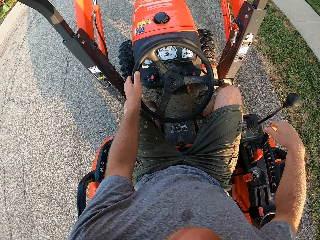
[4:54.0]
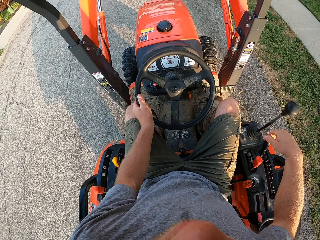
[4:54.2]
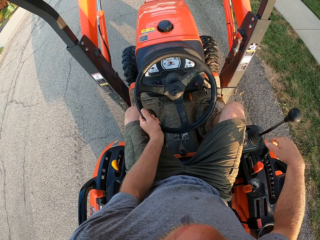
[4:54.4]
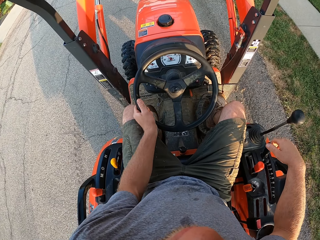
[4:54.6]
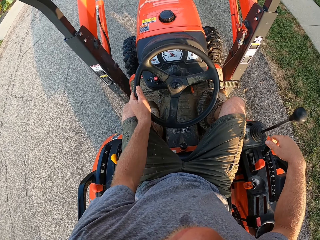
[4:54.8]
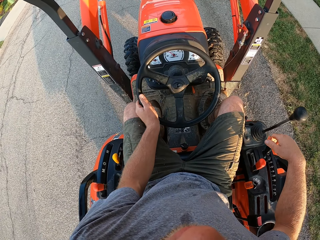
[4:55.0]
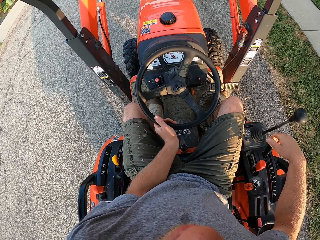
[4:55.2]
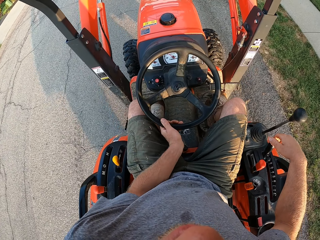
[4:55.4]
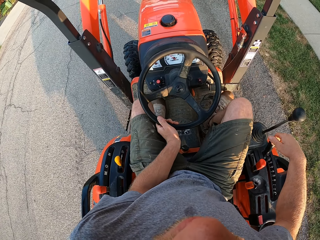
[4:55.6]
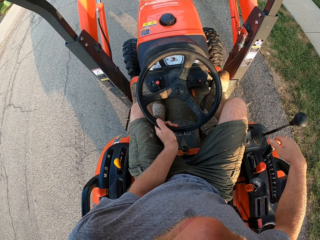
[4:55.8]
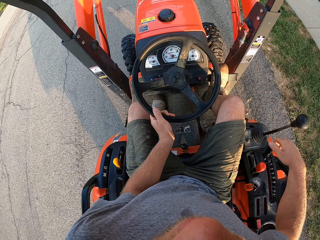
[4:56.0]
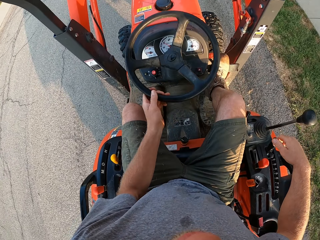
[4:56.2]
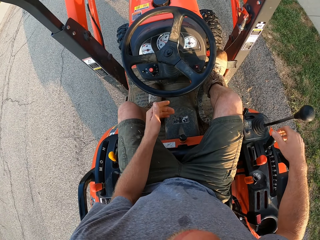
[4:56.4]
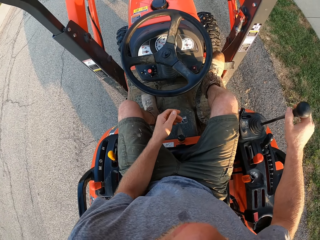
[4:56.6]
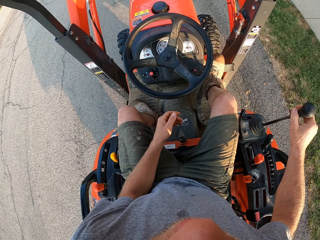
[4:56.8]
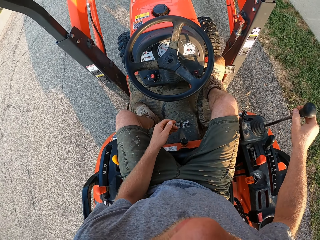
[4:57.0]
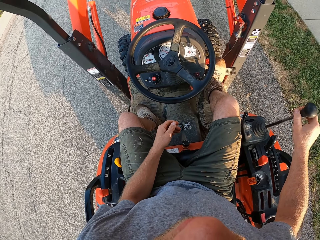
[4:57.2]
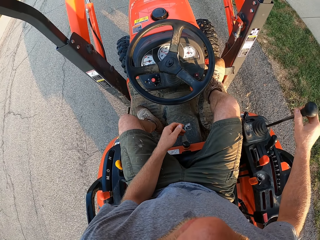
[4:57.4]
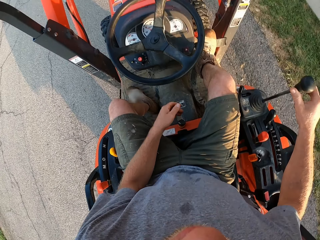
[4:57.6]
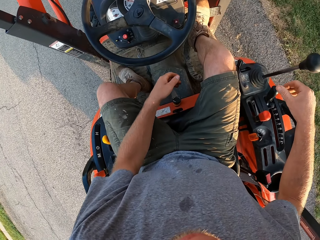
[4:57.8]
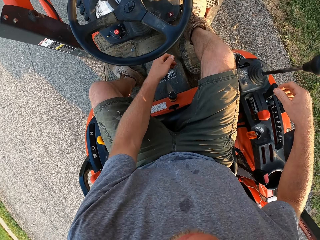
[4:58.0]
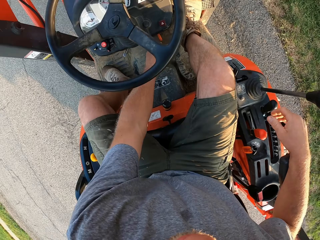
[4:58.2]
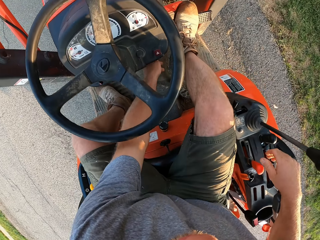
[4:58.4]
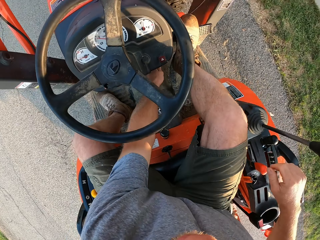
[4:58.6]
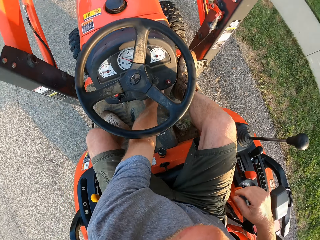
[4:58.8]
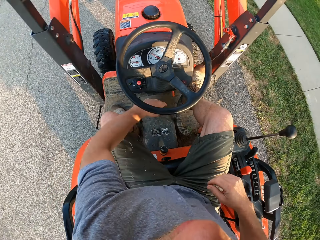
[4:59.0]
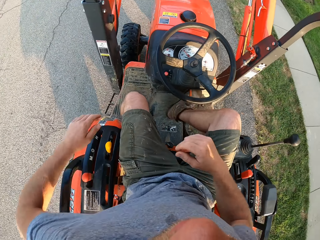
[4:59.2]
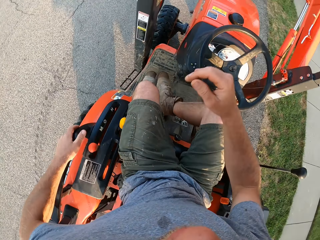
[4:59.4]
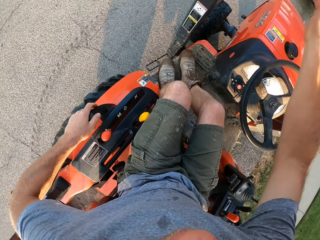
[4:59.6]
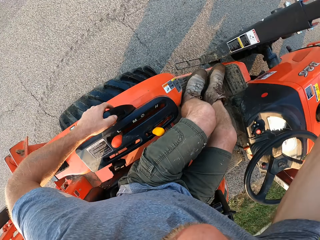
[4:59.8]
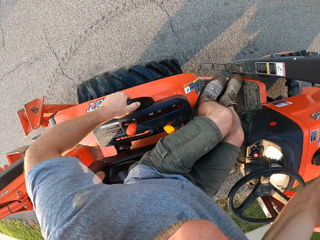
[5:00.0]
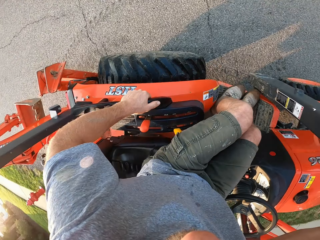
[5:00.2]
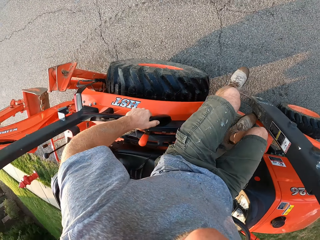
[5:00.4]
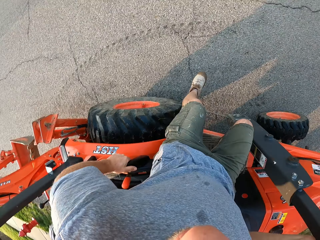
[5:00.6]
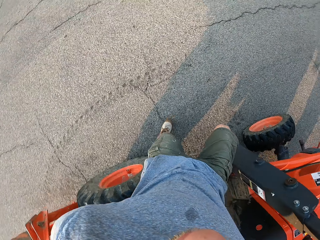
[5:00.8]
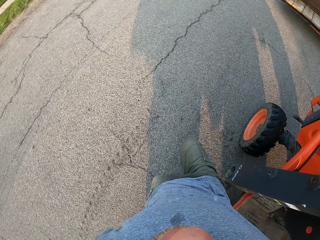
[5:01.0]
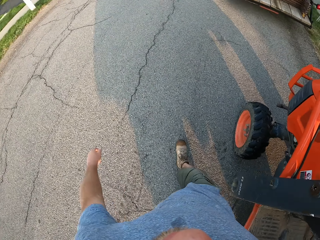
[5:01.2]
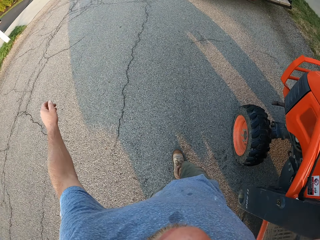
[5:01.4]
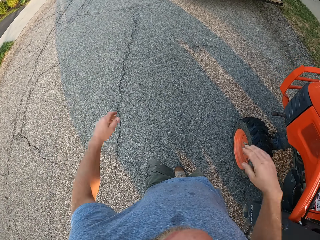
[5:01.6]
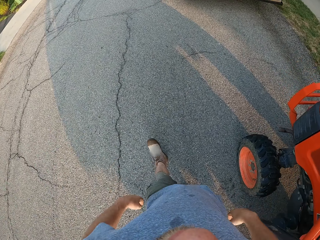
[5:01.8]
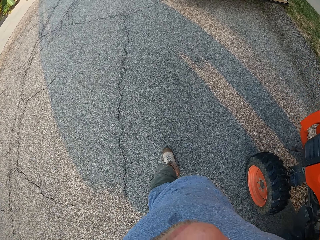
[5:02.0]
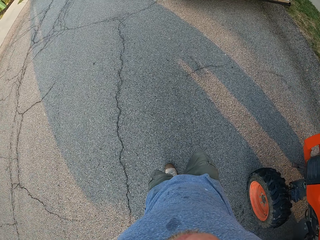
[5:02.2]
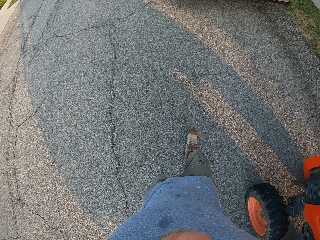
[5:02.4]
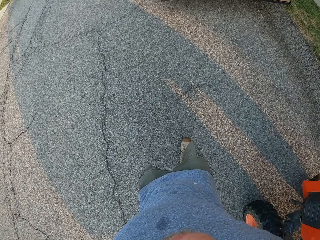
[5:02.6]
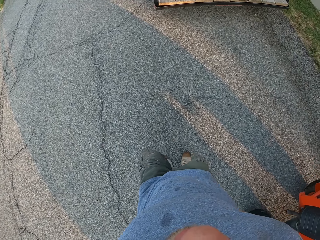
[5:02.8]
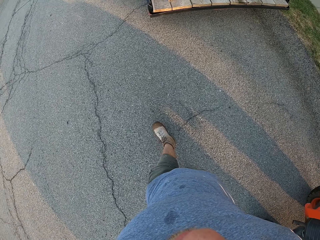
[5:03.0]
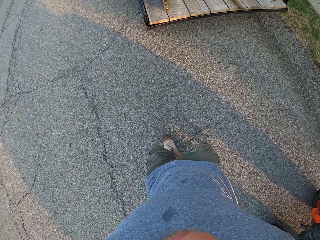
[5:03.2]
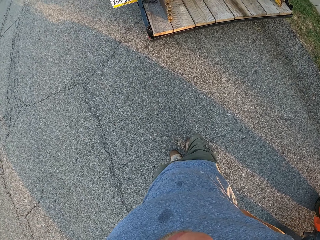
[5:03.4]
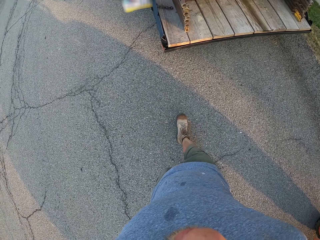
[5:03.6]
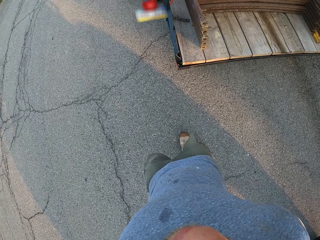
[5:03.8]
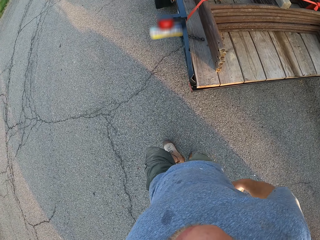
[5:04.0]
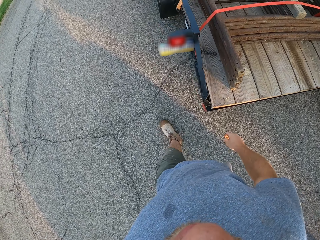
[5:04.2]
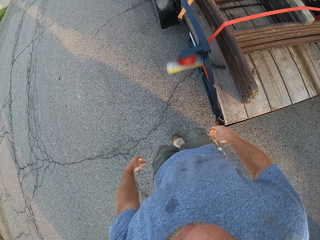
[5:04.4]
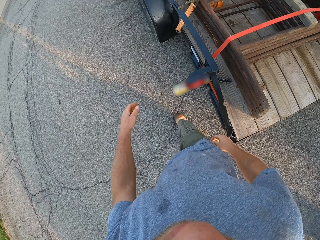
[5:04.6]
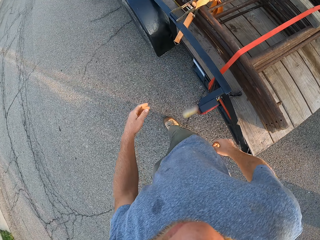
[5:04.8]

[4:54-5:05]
The camera wearer presses a button on the forklift with his left hand. He comes down from the forklift. He walks in the road to a trailer.

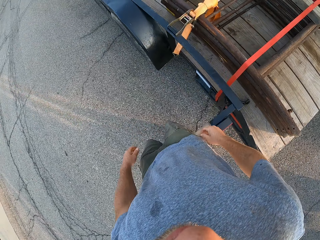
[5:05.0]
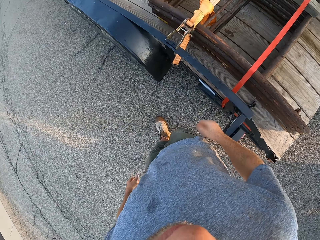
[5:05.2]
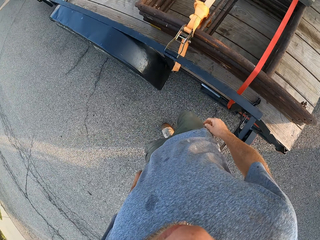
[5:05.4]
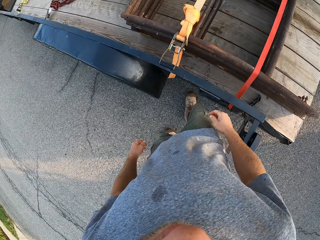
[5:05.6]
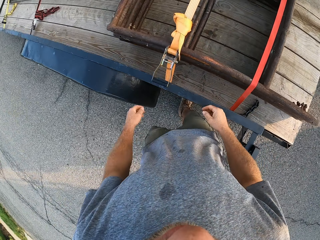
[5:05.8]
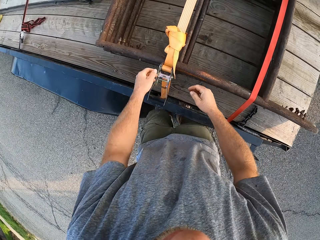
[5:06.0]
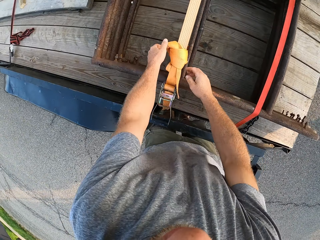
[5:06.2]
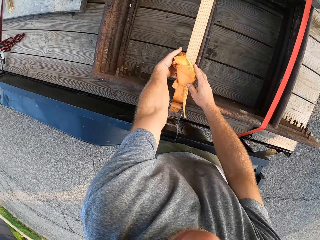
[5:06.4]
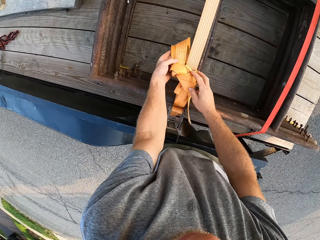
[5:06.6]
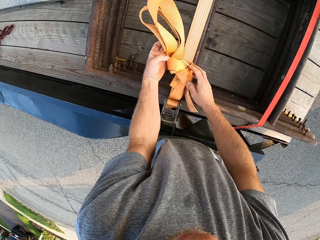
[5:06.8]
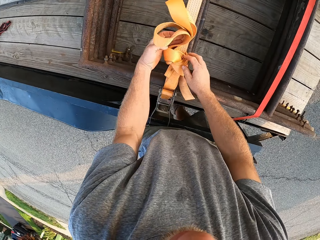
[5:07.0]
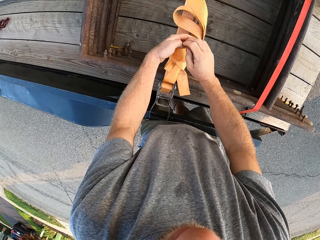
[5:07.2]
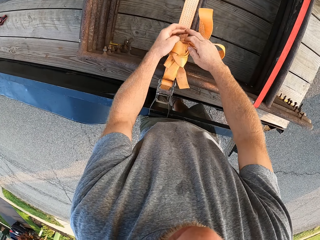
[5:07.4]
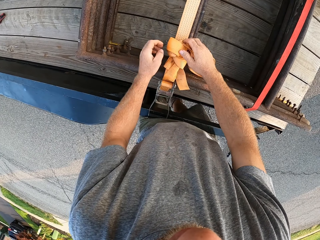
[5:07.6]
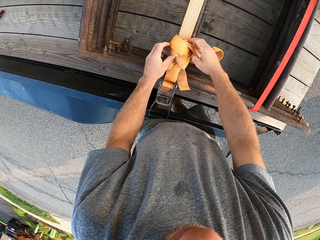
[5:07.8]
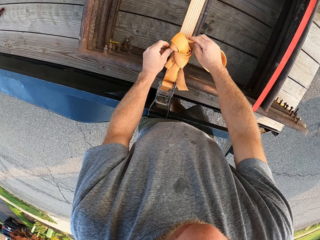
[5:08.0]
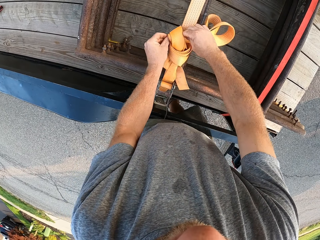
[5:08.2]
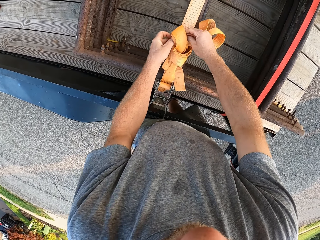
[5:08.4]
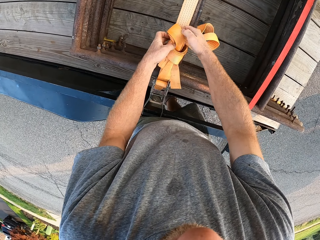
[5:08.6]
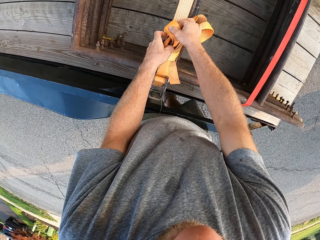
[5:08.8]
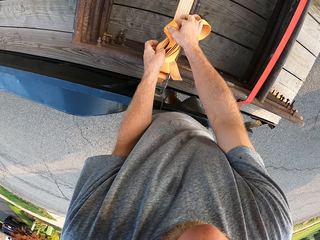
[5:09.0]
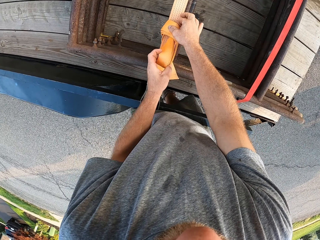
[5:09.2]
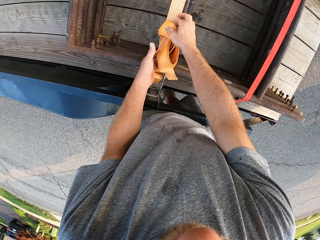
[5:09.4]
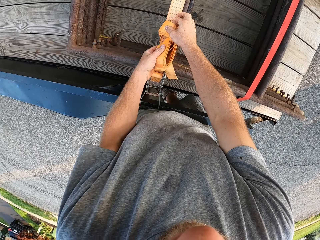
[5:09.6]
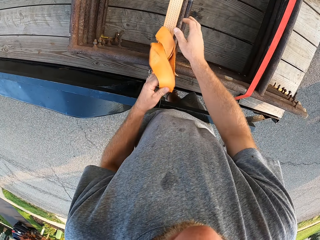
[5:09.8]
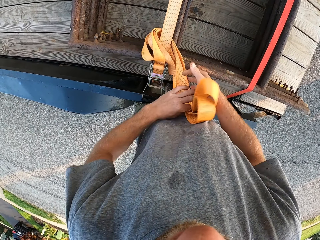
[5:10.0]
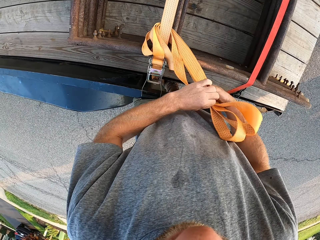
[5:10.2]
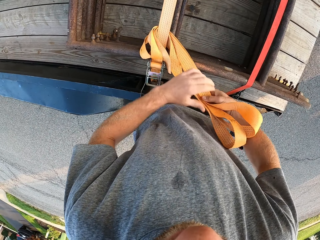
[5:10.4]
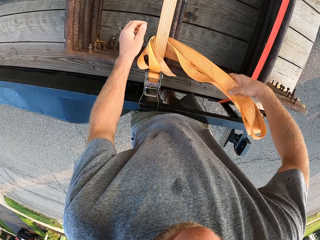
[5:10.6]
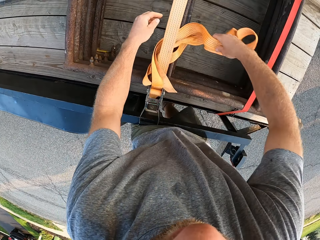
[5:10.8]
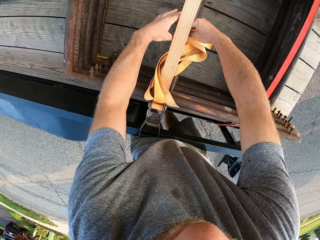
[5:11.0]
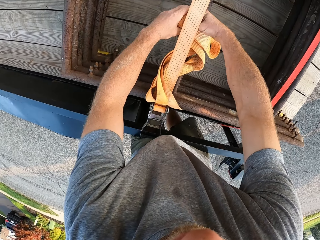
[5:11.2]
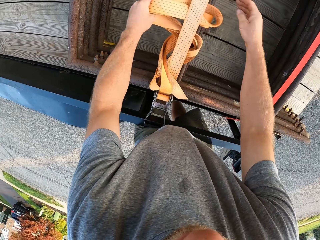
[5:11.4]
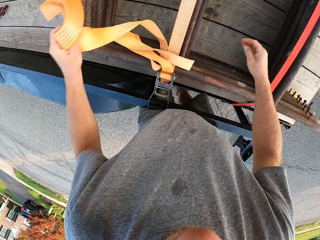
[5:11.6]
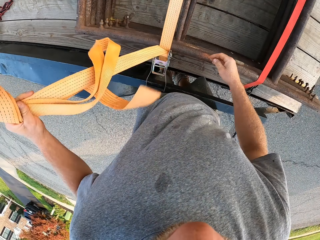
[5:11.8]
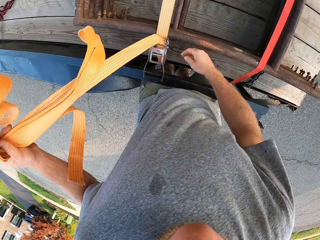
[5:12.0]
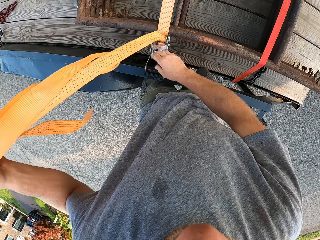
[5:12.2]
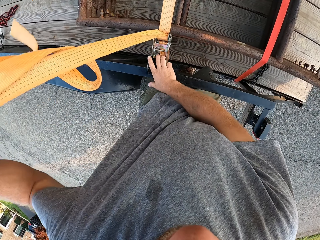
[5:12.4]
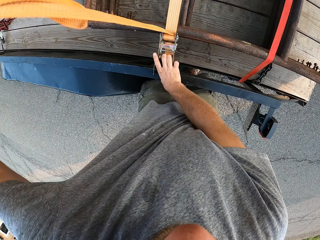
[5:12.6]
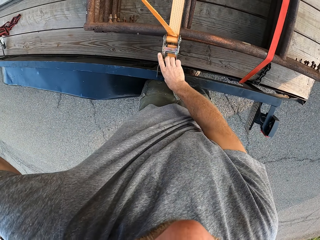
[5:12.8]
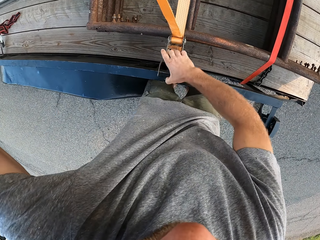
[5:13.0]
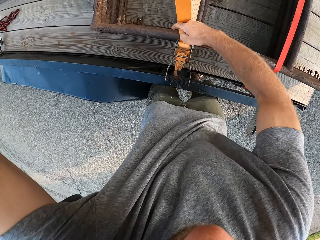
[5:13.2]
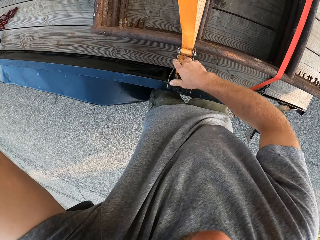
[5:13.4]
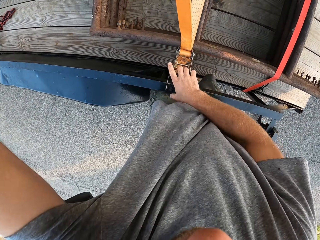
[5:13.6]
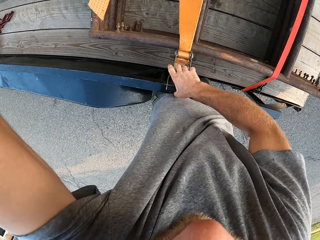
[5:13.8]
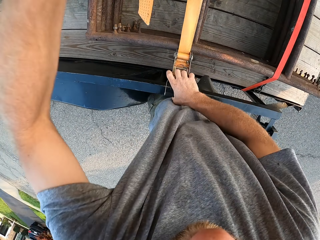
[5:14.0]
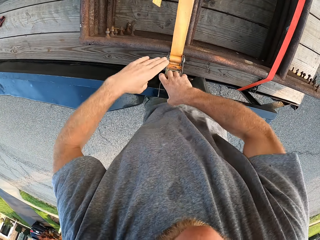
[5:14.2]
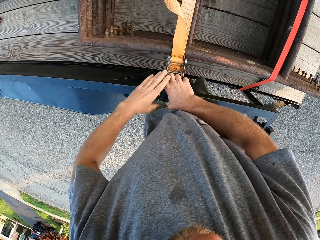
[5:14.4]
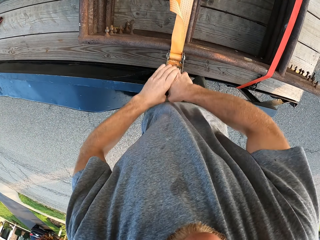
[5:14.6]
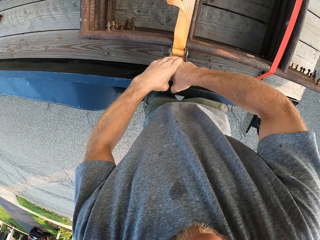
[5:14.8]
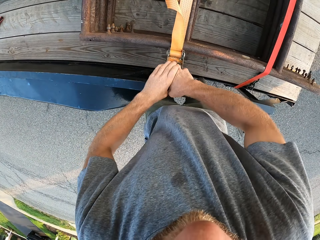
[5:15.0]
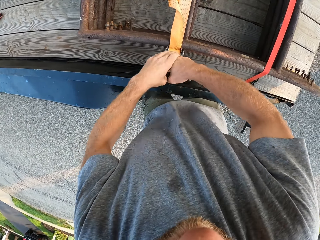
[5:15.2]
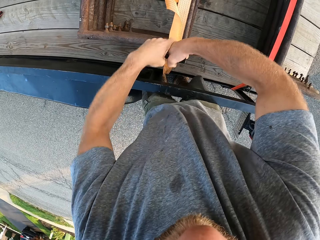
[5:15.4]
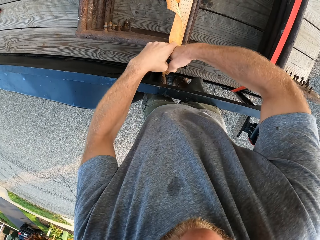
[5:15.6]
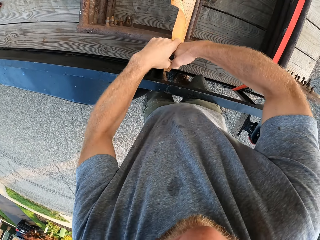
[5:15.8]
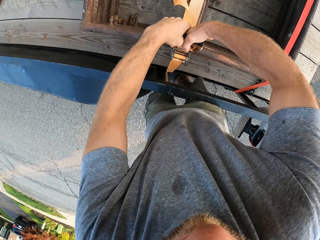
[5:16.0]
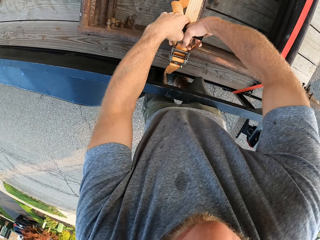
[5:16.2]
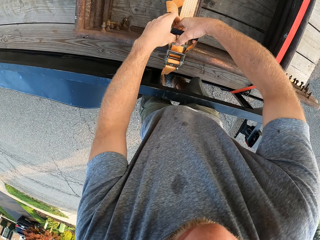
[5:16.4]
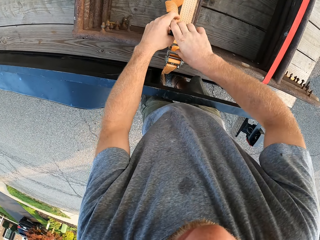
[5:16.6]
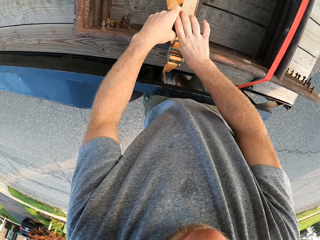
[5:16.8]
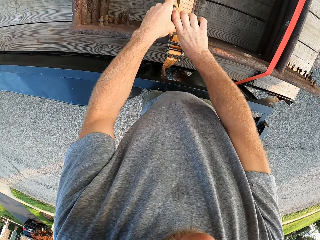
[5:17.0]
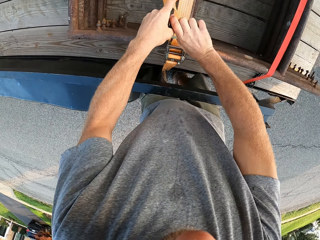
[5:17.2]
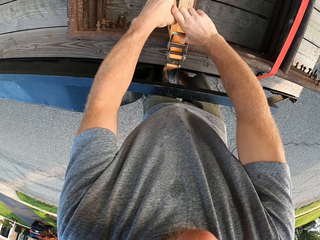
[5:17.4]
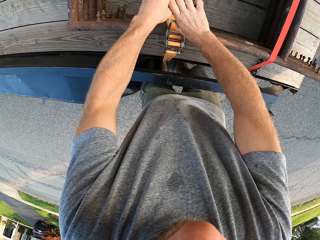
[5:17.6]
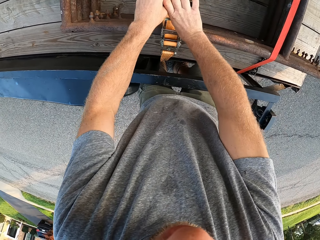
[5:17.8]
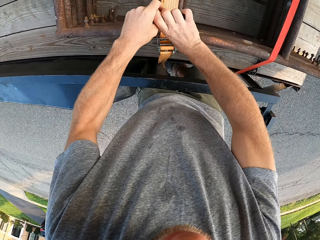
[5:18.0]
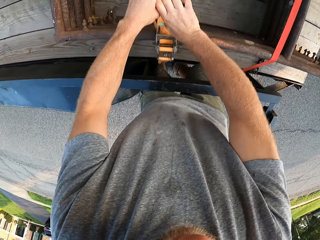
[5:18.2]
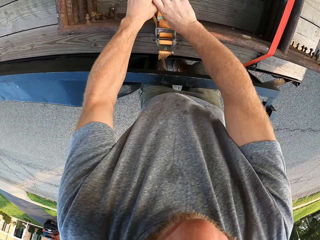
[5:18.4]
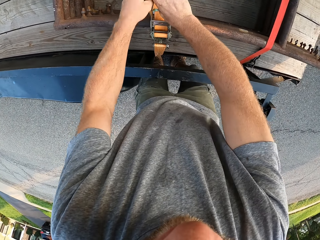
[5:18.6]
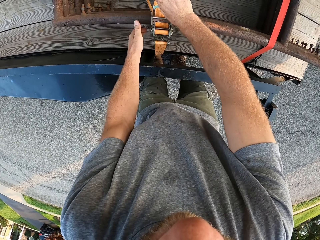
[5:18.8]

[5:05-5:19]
The camera wearer loosens a ratchet strap on the trailer with both hands. He pulls the iron handle of the ratchet strap with his right hand.
